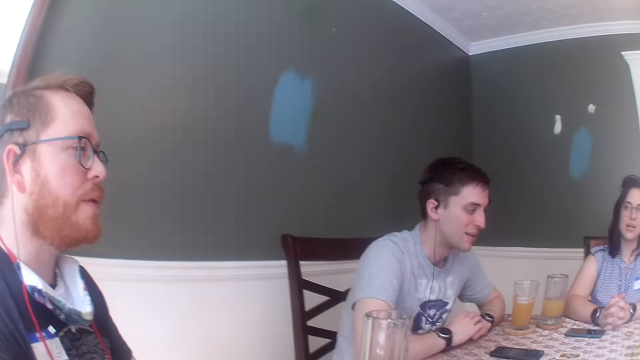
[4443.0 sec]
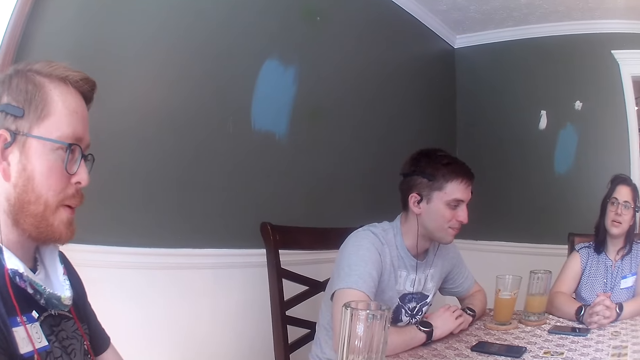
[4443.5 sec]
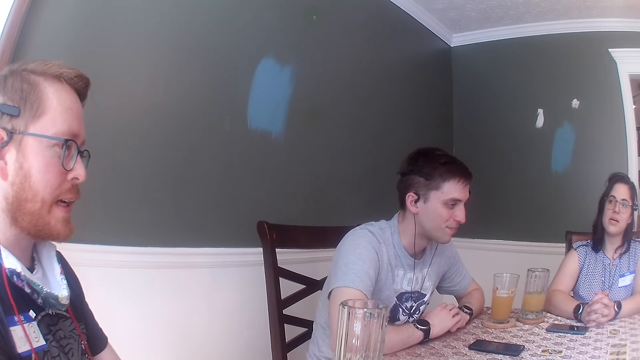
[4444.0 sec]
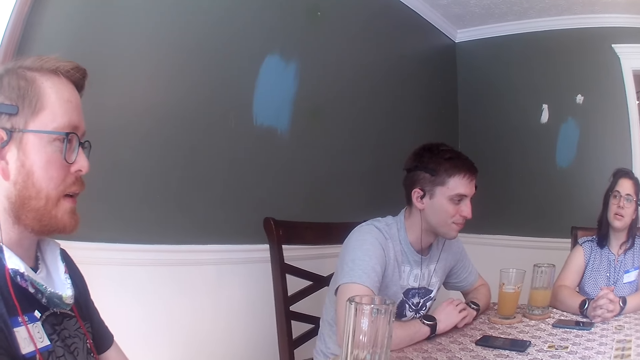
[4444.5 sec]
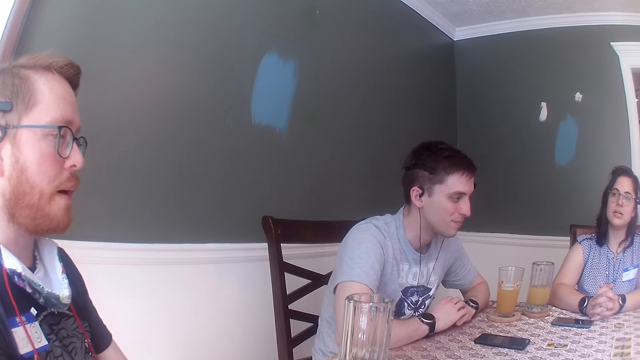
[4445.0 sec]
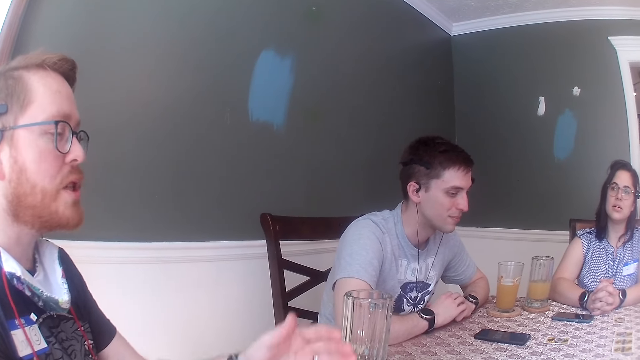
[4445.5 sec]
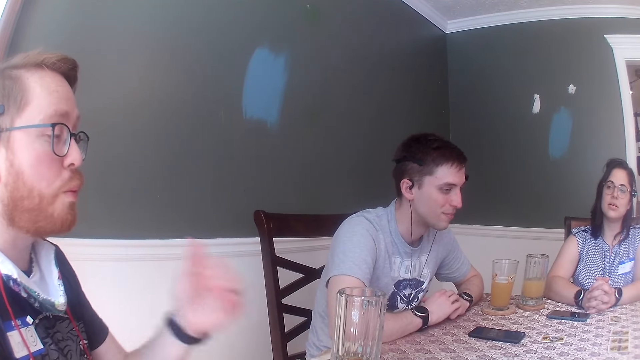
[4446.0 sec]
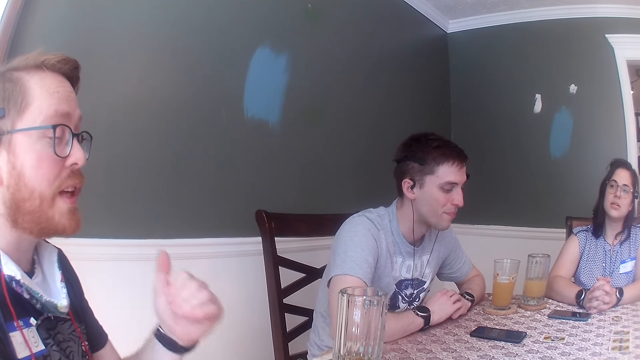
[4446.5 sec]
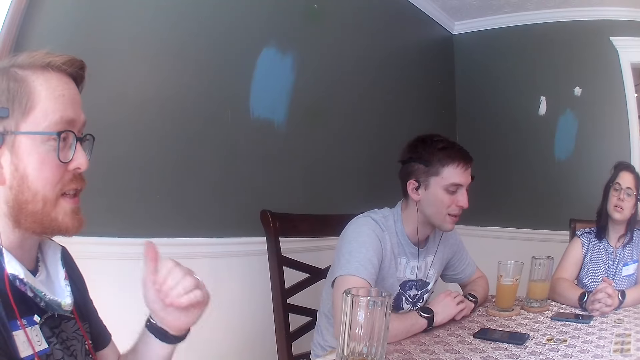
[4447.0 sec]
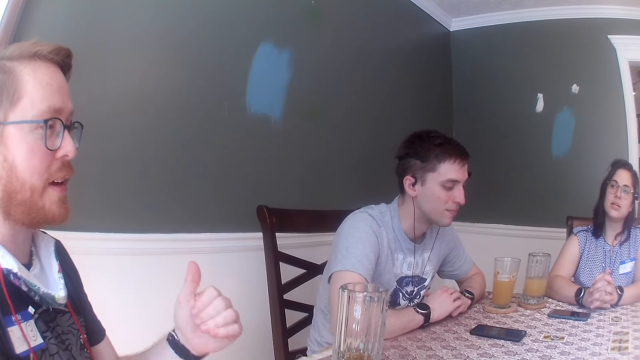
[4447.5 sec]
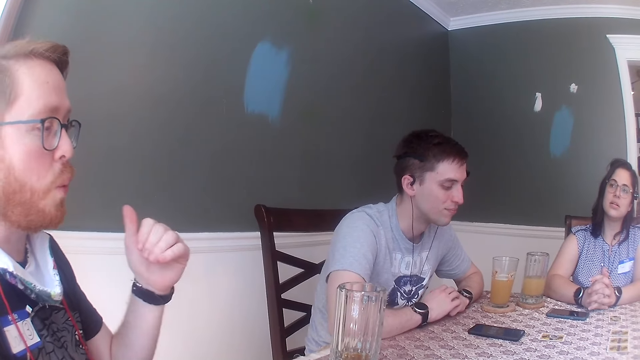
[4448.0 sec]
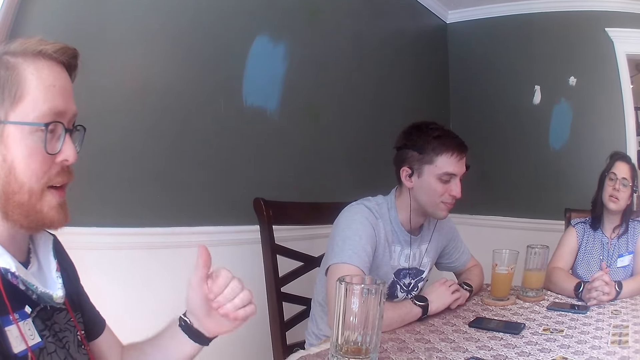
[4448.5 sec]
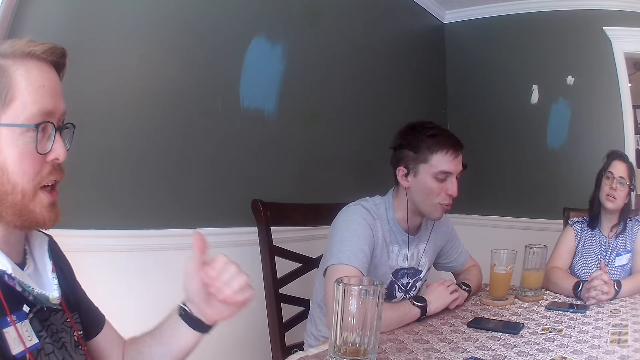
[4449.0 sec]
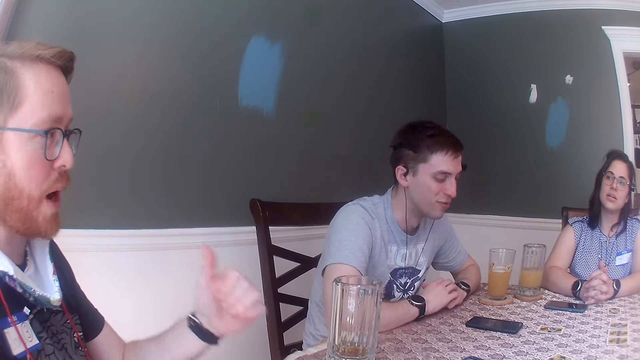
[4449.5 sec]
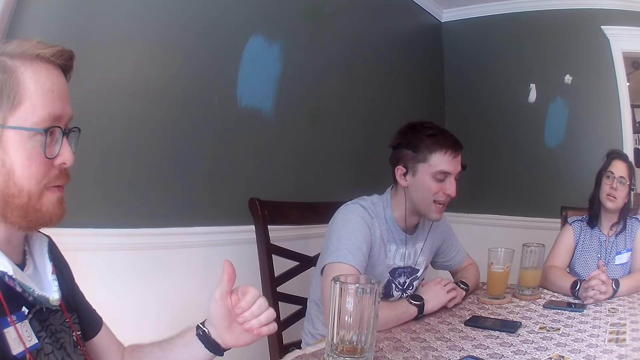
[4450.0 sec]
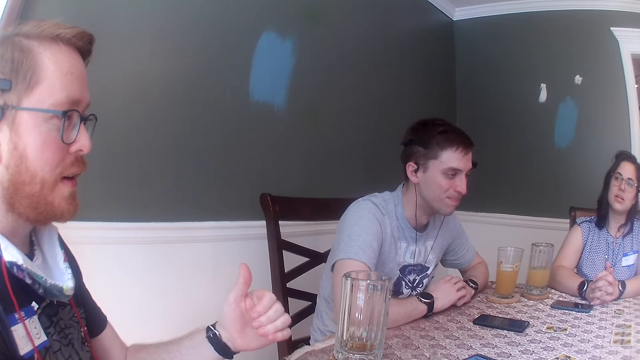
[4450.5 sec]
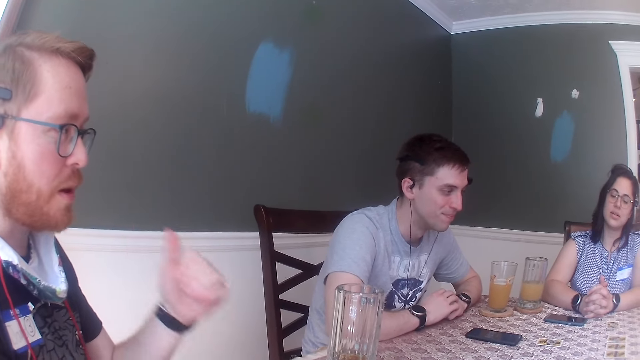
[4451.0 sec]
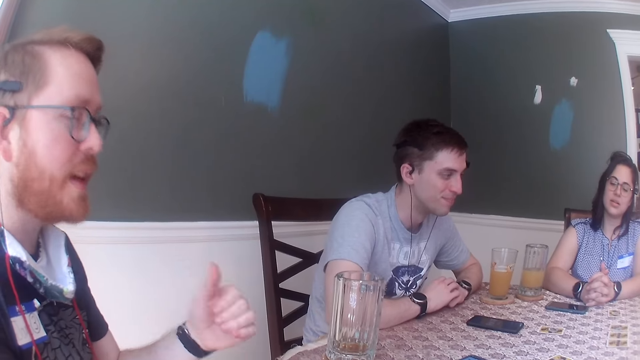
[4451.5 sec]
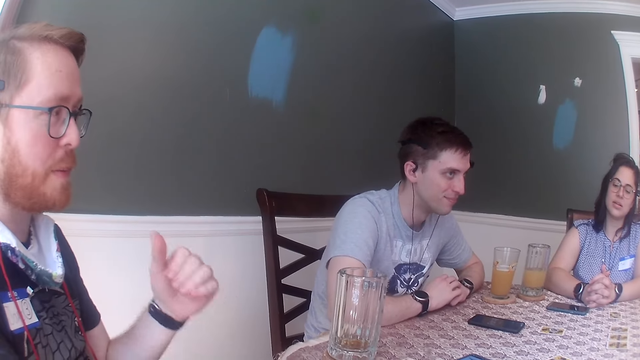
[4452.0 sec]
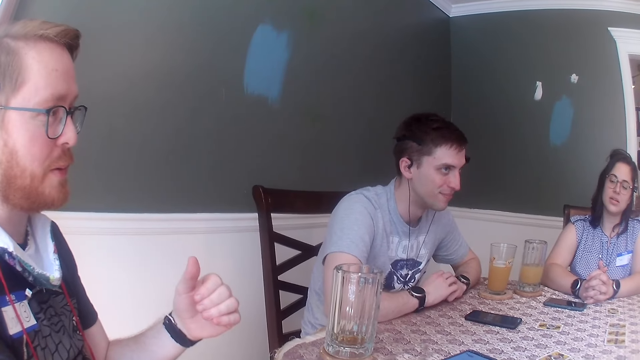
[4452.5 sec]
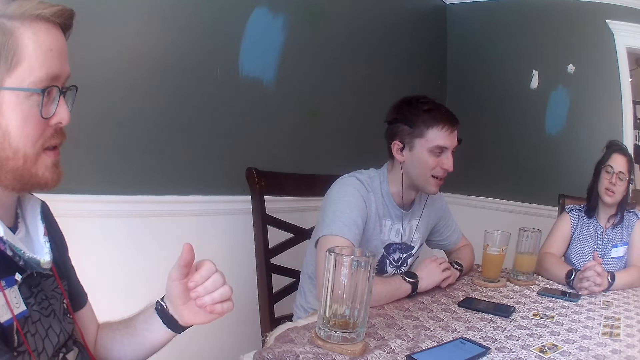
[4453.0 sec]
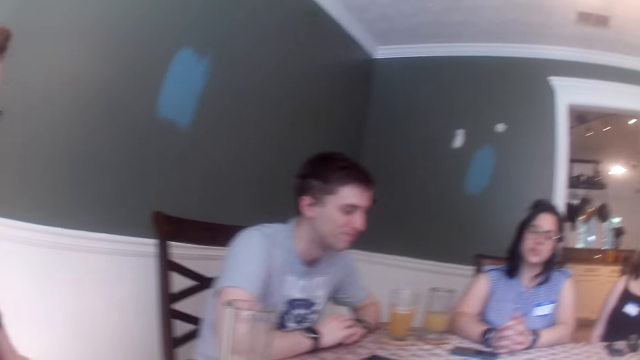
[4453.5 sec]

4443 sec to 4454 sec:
A man gesticulates with his right hand. The camera wearer communicates with the group of people.

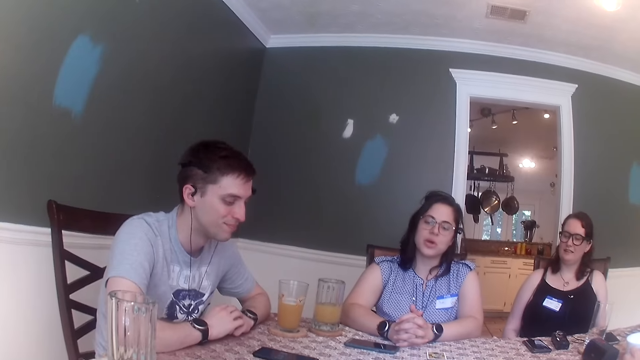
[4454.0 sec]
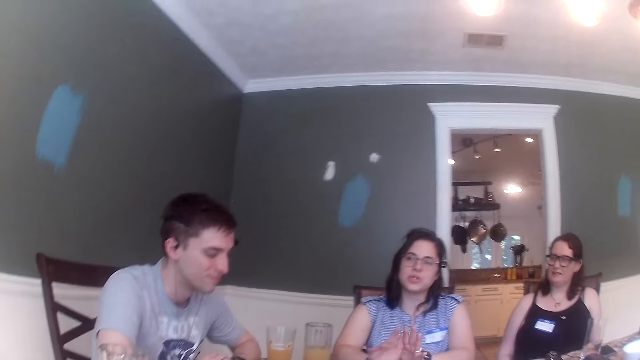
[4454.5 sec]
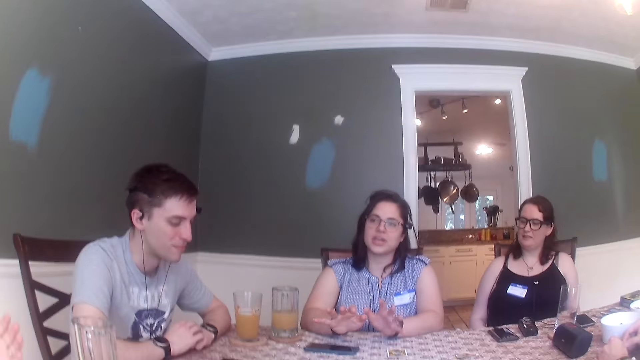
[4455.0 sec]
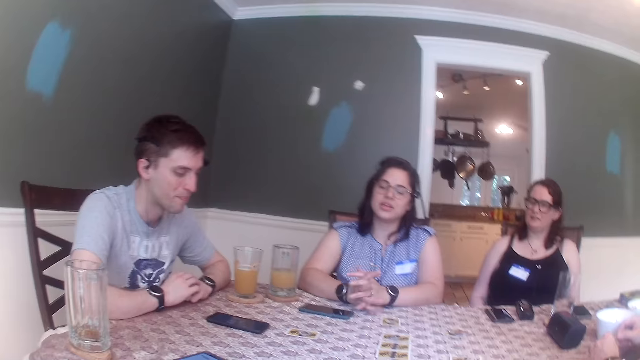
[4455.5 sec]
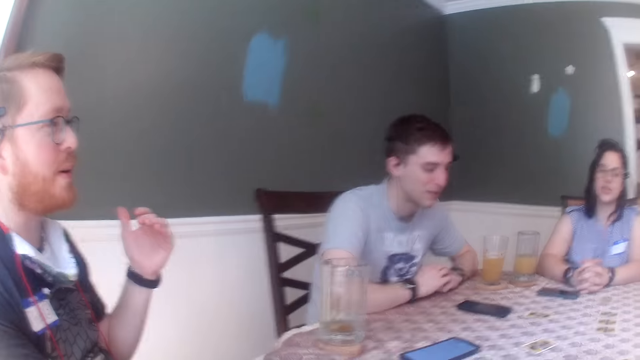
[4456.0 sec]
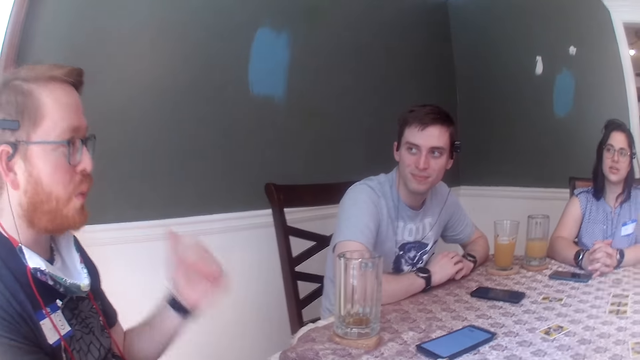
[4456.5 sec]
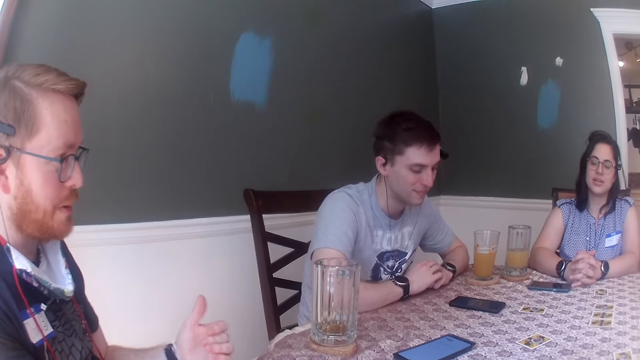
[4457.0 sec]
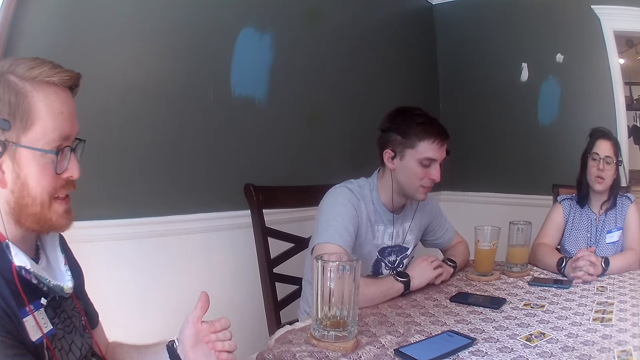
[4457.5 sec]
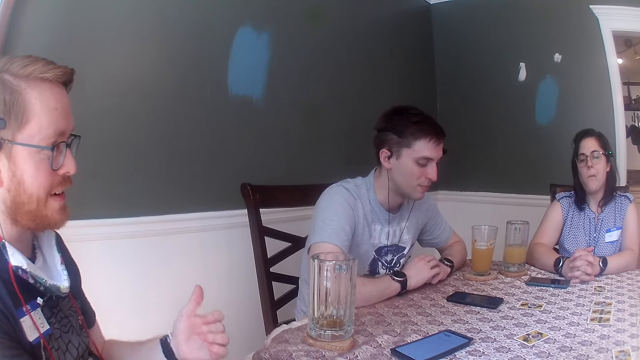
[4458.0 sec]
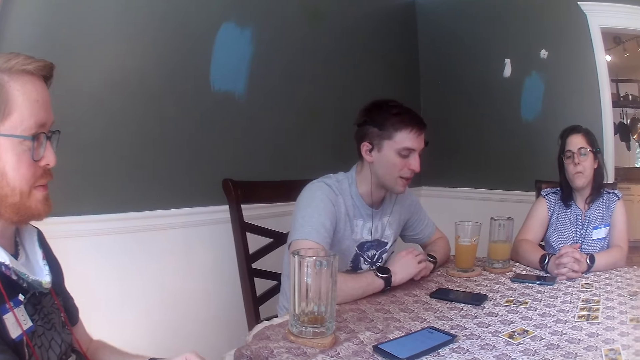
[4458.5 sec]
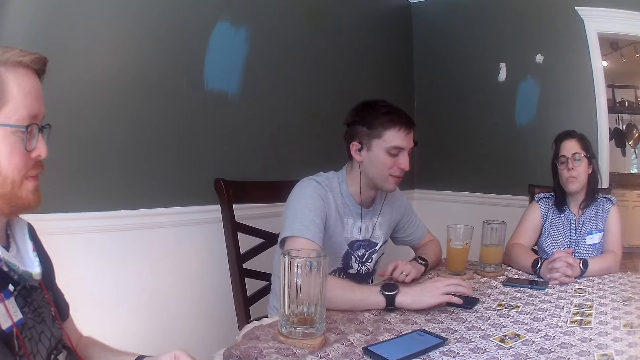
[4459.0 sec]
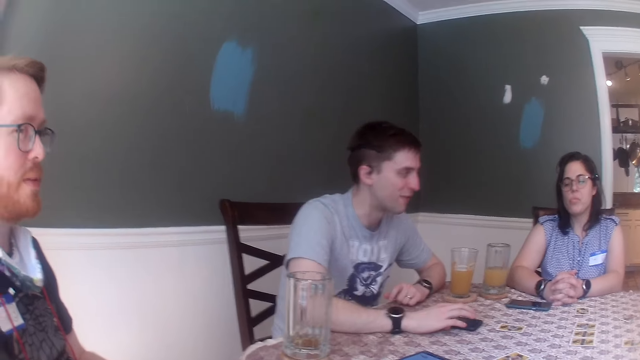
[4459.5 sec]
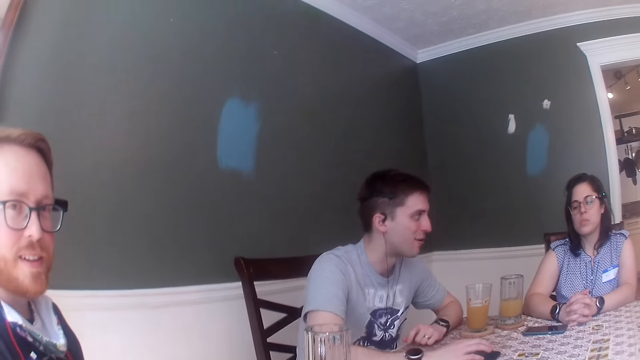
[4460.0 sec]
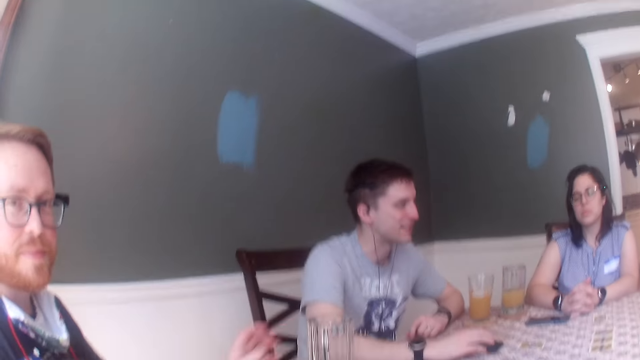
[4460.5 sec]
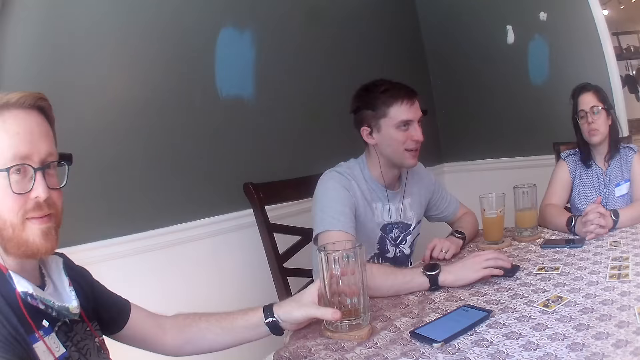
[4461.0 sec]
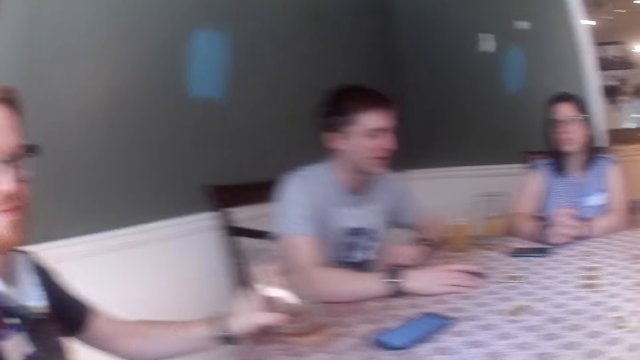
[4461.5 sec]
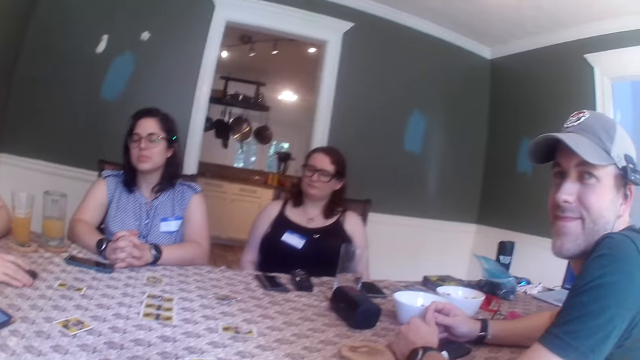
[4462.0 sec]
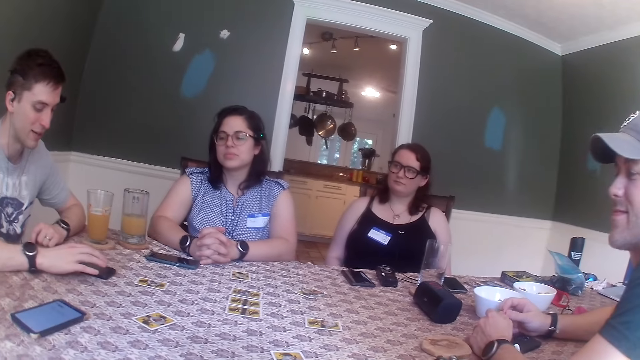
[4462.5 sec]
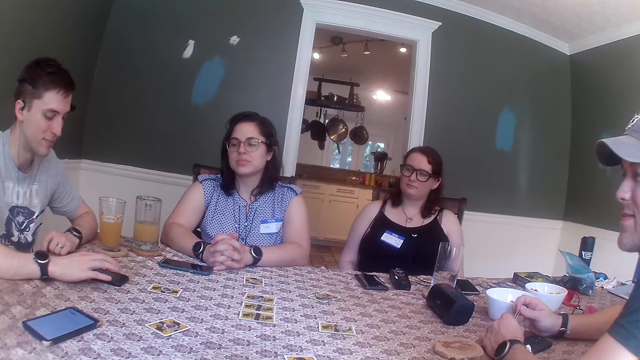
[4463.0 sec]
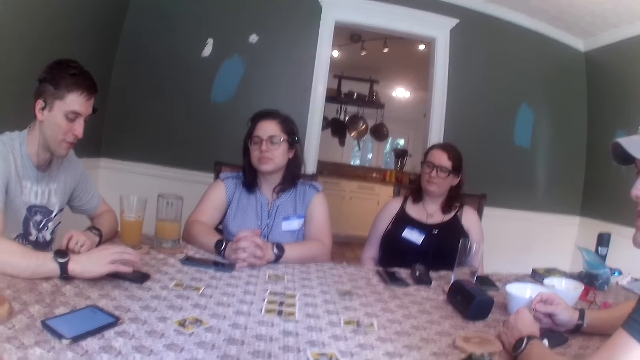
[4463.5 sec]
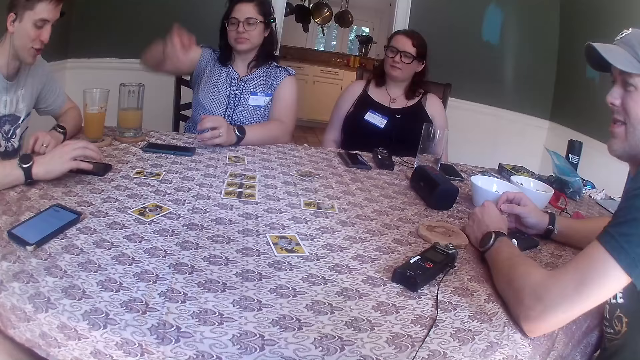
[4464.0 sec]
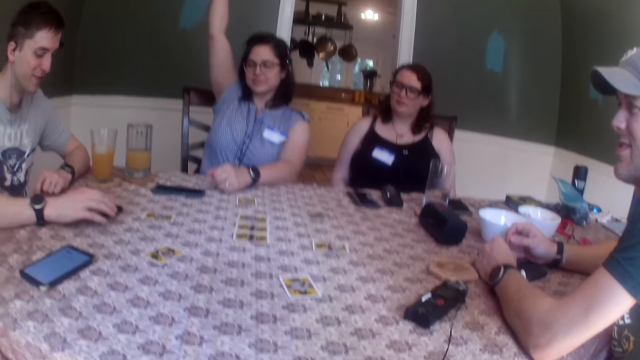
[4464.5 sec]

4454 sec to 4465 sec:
A man presses the phone with his right hand. Another man picks up the glass cup with his left hand. The first man presses the phone with his right hand. A woman raises her right hand.
